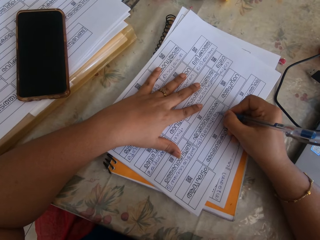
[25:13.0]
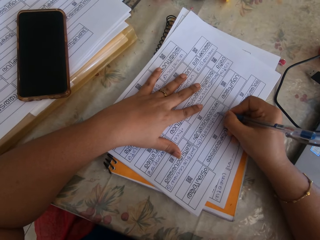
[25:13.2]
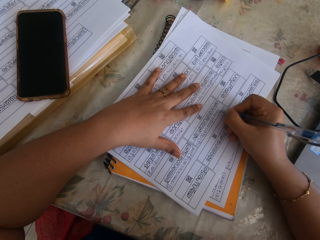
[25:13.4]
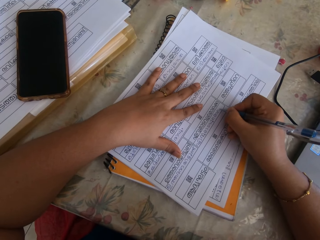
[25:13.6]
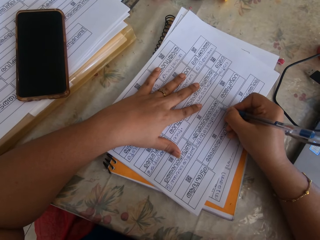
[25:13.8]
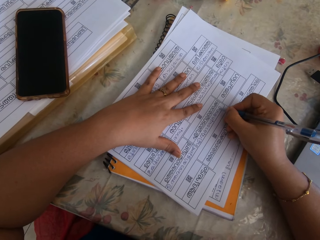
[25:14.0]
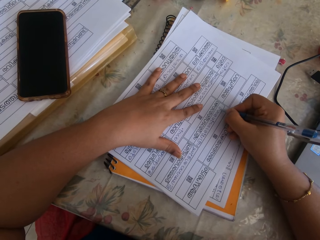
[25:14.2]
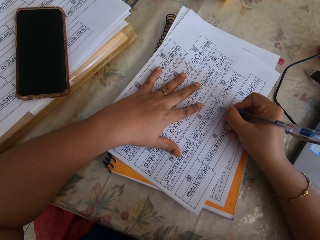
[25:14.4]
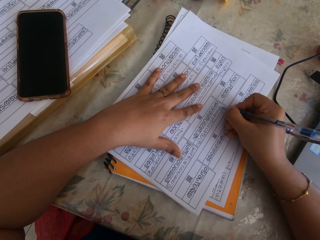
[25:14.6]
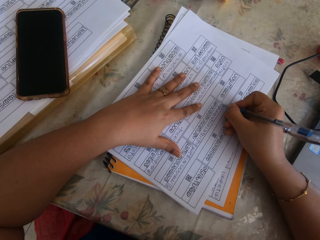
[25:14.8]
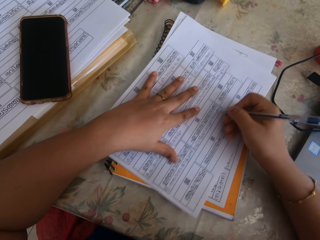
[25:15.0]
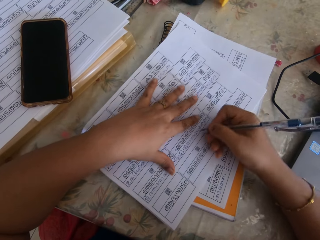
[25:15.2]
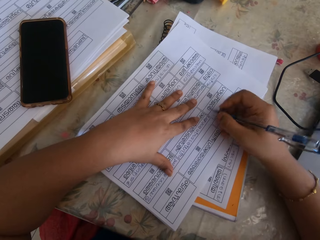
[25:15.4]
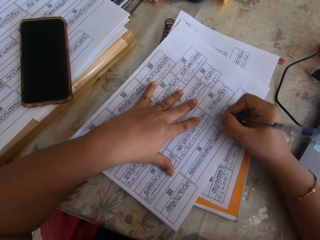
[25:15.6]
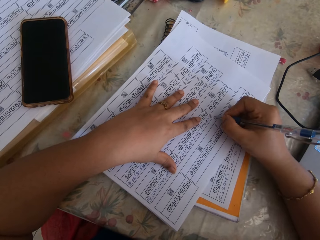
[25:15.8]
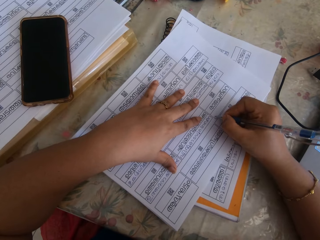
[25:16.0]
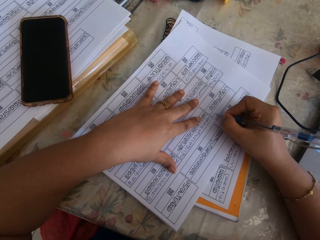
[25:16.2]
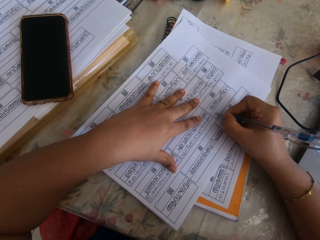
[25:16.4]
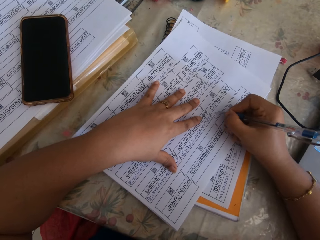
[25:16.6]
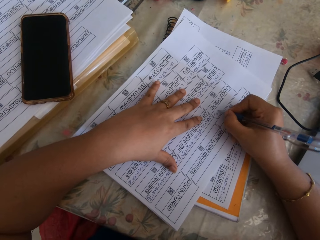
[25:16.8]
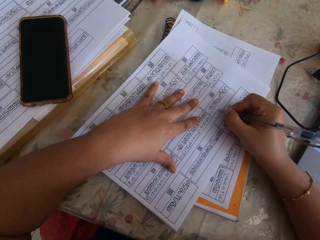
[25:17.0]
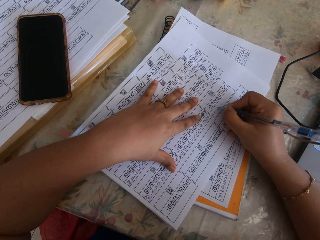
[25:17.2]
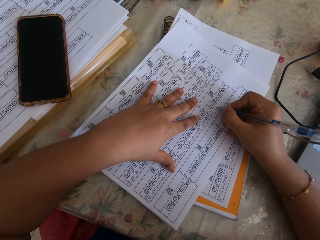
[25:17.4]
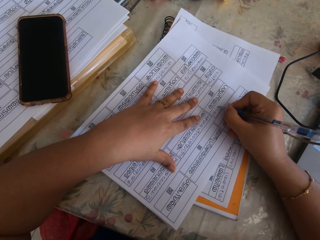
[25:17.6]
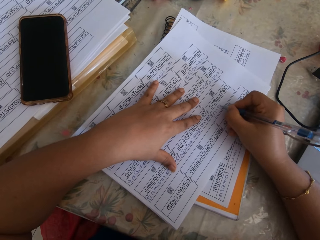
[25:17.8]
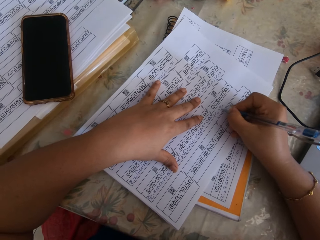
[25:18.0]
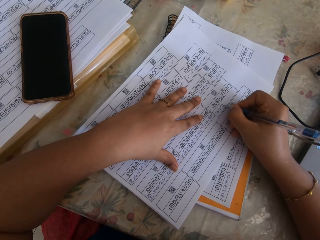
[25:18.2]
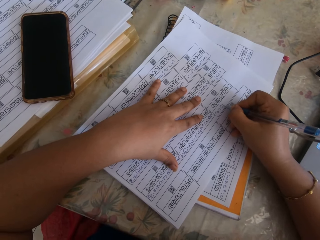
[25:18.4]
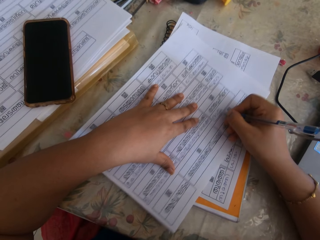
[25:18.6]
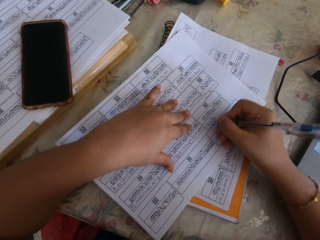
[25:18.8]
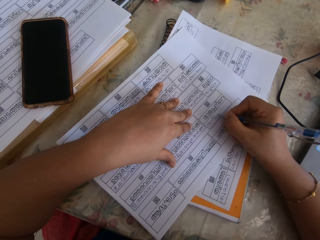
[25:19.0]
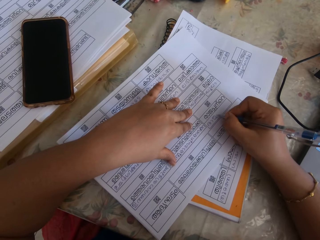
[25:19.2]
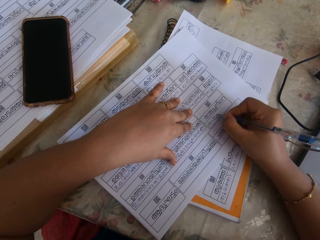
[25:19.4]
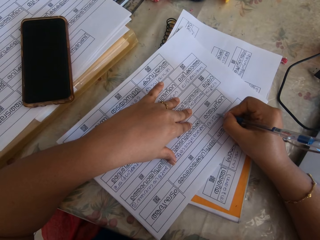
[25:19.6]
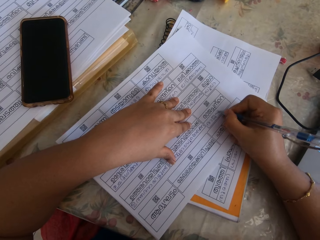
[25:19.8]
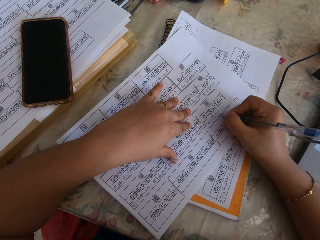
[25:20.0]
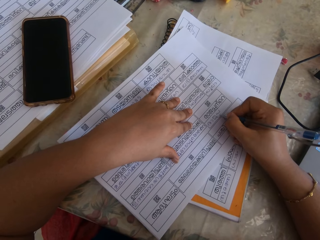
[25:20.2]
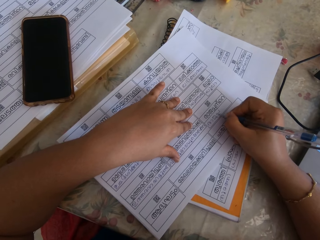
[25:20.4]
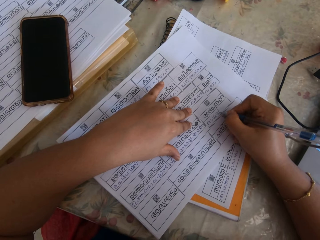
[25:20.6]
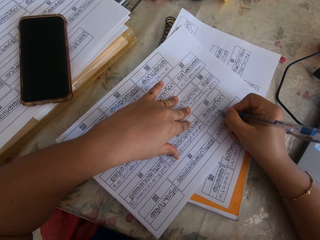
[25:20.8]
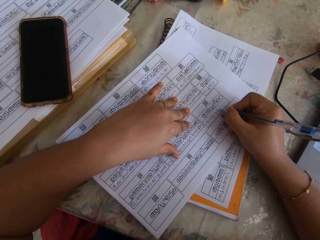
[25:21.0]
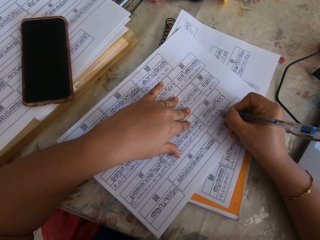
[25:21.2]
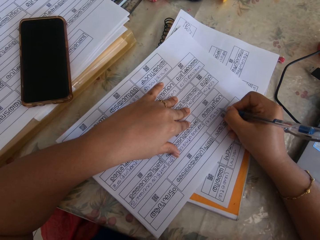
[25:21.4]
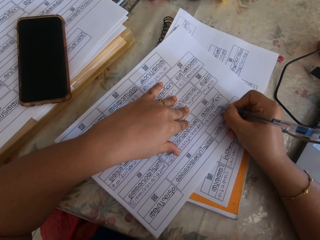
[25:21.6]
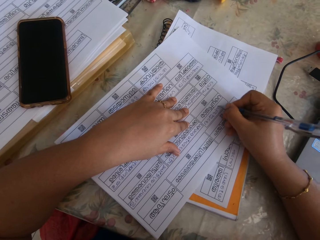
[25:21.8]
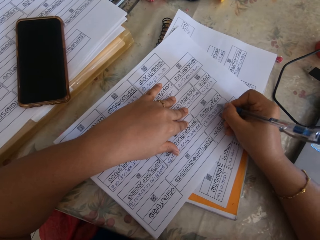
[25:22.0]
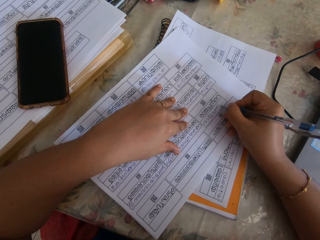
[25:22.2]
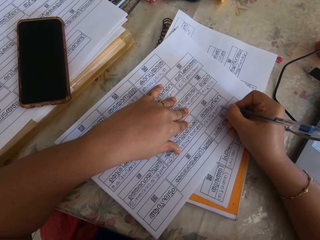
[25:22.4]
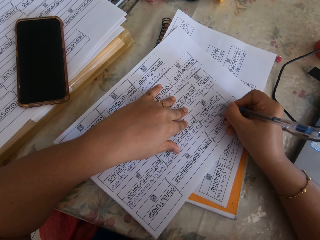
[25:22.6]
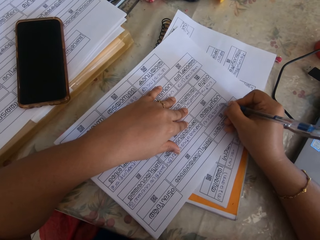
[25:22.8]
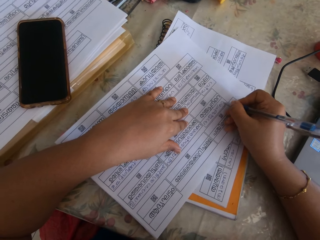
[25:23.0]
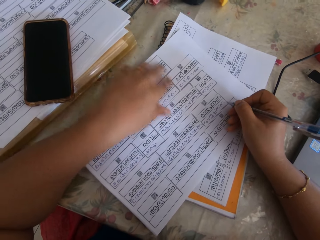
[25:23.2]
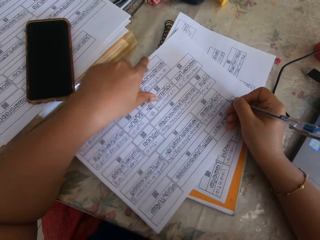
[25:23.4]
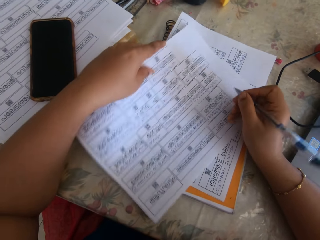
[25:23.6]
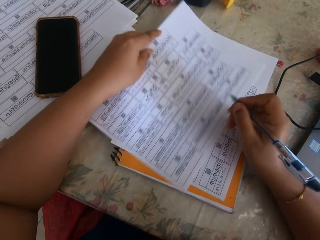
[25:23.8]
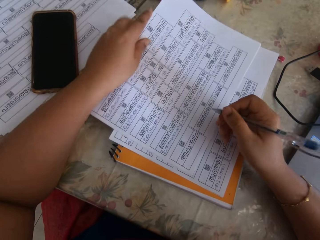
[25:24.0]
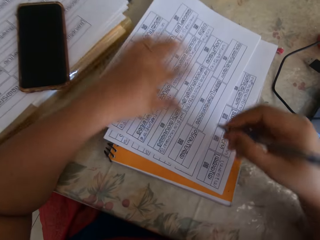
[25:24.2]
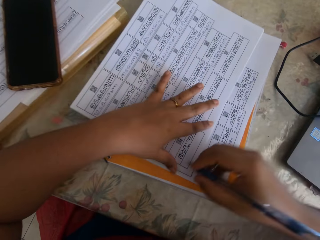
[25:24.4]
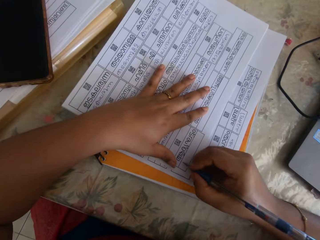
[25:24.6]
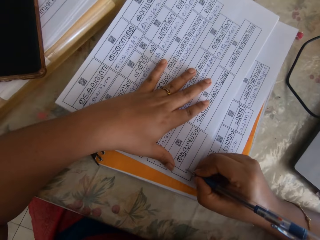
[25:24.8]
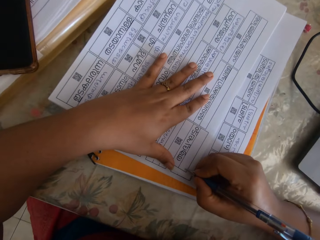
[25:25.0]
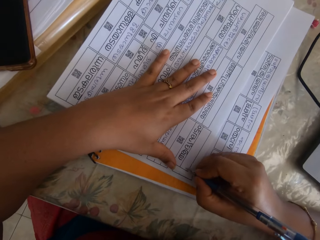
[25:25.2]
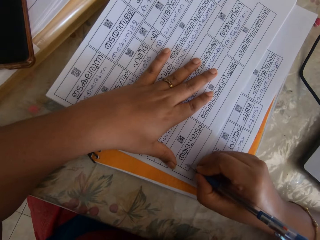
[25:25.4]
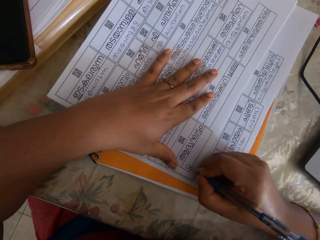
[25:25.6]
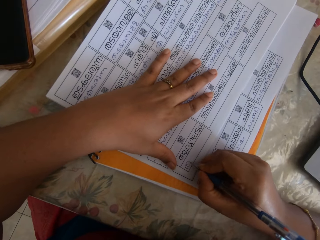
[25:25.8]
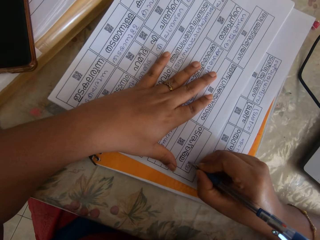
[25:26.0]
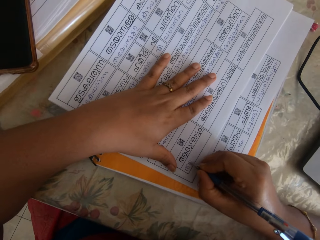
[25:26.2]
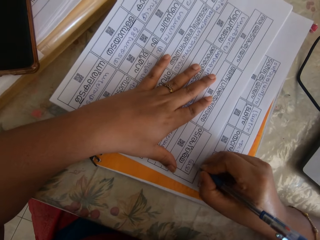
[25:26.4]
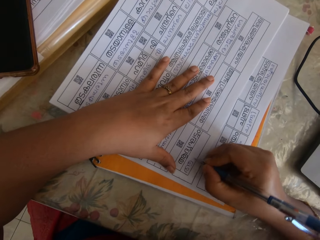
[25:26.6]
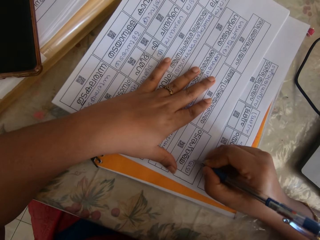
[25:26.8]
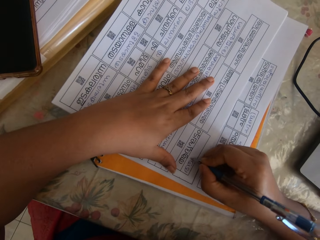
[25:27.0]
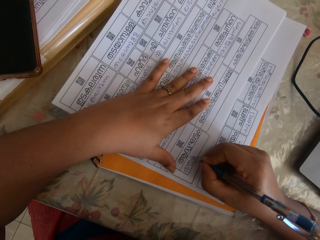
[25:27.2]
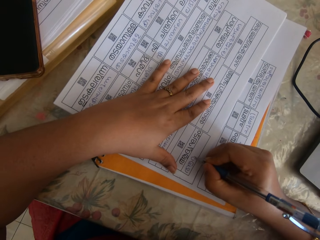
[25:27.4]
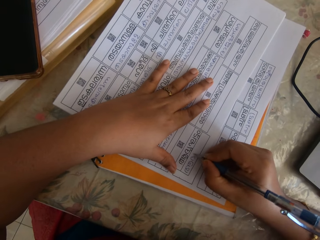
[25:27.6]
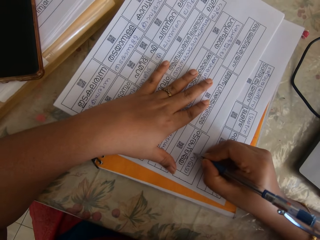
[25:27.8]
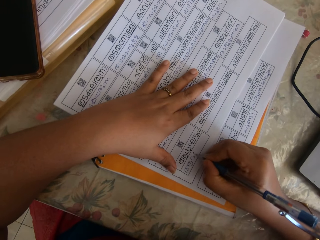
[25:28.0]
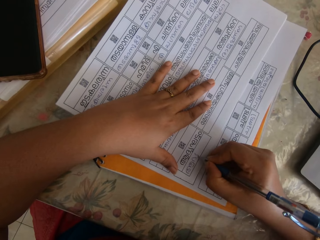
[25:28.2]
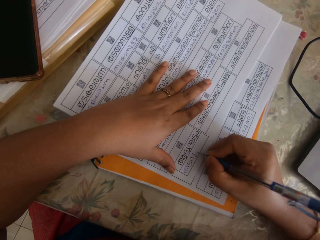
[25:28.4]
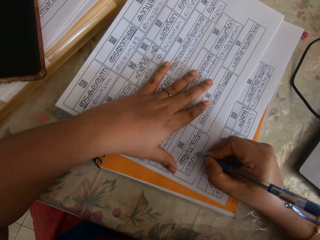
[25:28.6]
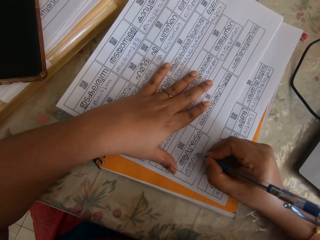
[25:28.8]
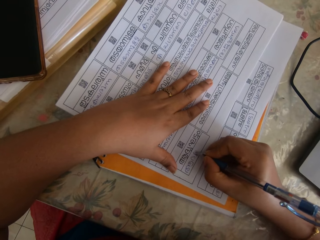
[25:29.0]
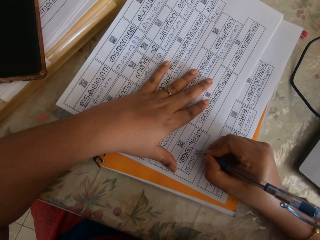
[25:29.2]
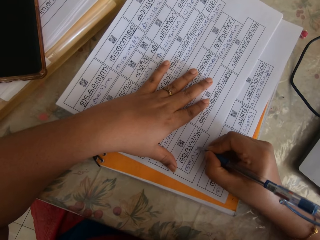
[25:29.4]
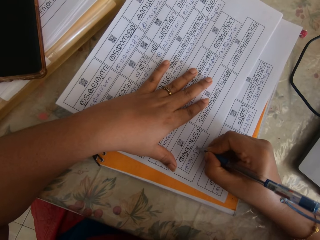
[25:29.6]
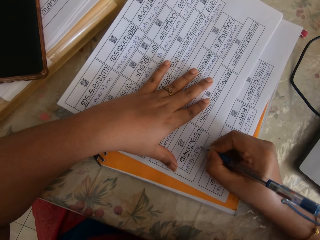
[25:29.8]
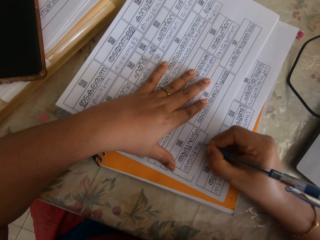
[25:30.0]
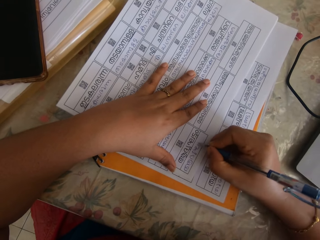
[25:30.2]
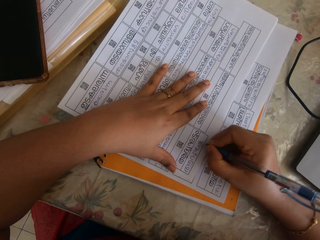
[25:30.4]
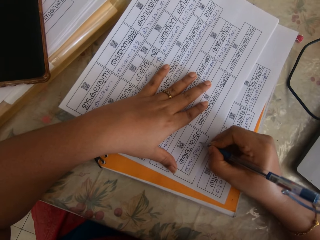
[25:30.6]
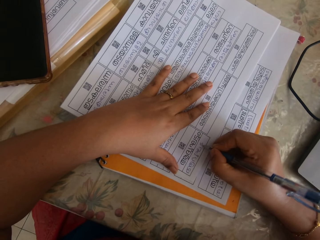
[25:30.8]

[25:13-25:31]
The camera wearer adjusts the sheet of paper. They adjust it again. They write on the sheet of paper.

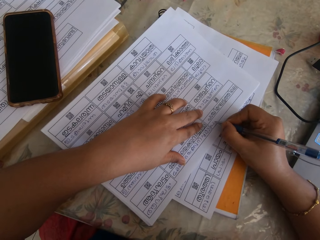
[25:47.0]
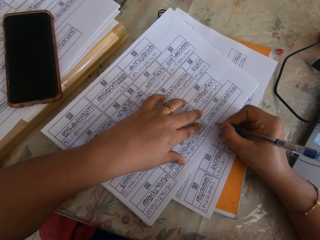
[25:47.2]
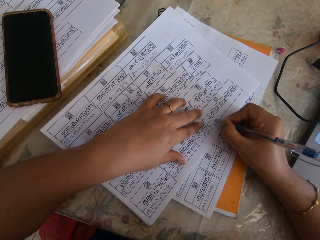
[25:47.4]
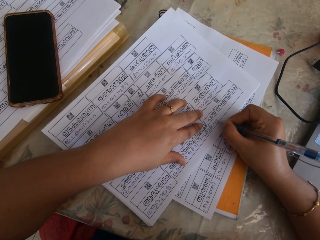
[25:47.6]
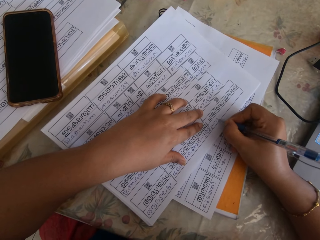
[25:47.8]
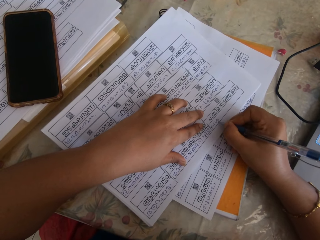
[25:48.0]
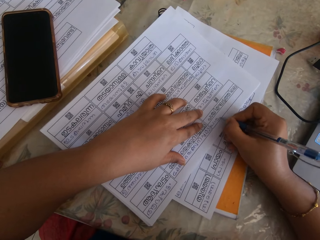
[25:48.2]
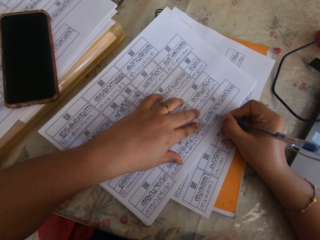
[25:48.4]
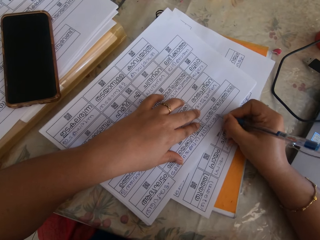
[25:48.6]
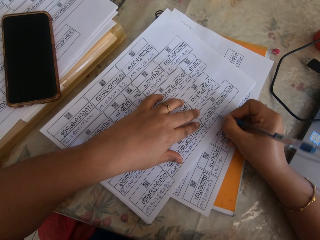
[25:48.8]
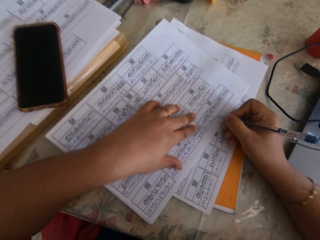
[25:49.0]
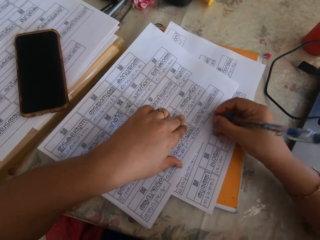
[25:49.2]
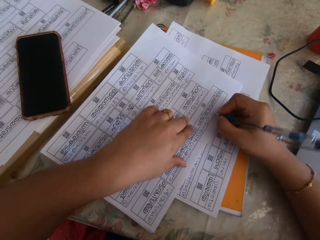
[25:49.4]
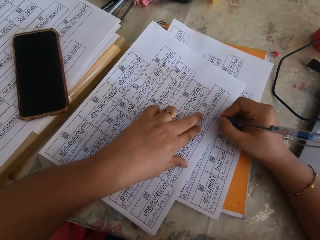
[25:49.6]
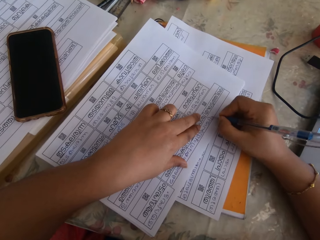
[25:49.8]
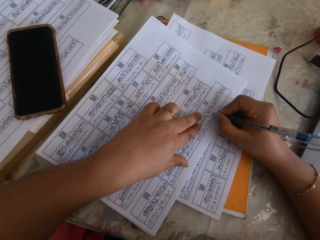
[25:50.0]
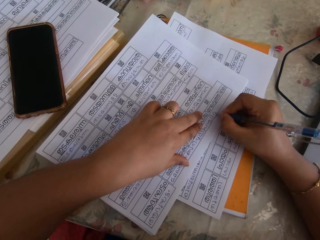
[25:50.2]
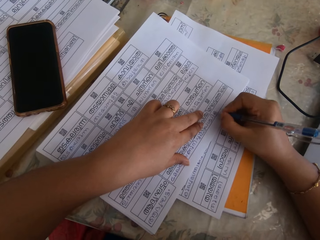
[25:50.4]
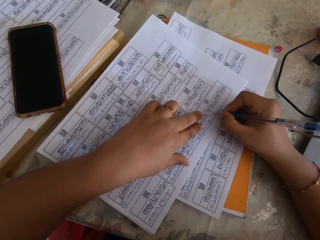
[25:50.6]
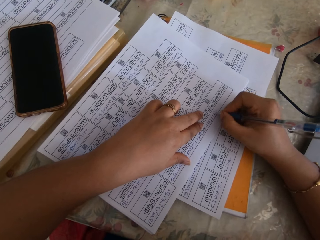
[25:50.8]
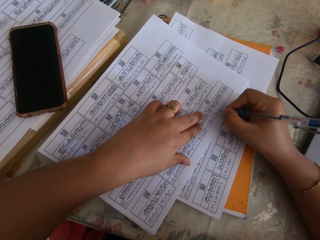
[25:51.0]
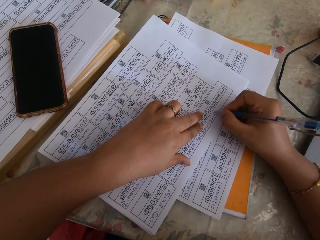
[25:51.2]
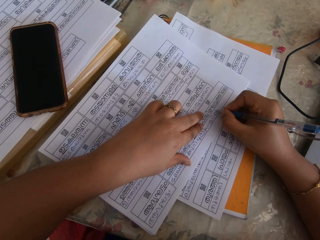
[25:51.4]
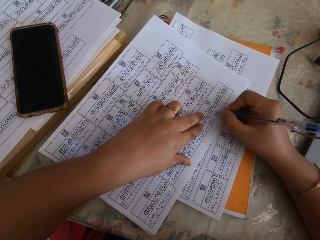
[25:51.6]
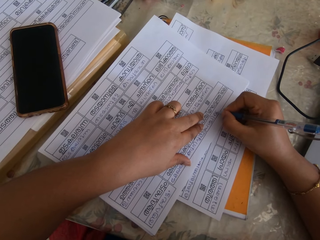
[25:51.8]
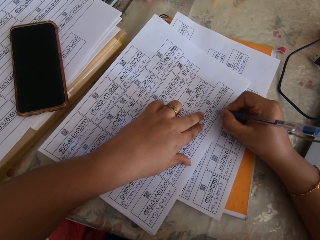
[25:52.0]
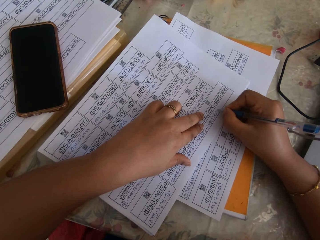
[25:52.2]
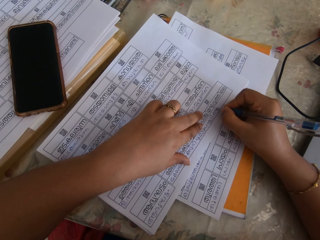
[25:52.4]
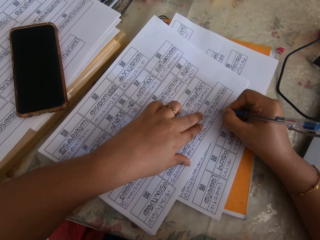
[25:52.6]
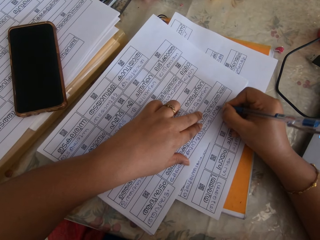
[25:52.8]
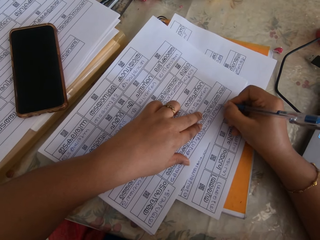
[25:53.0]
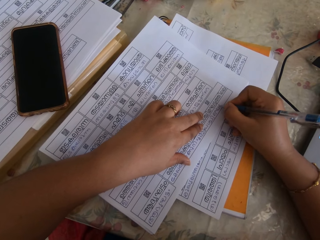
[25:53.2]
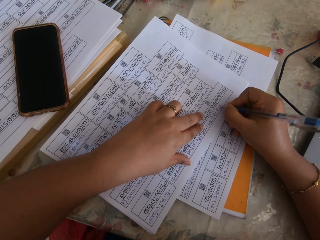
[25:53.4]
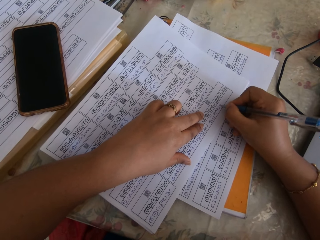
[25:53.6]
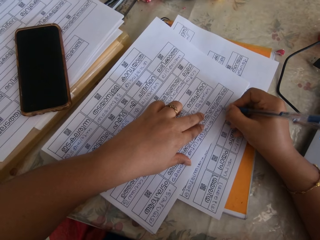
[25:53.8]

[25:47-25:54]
The camera wearer adjusts the sheet of paper.
